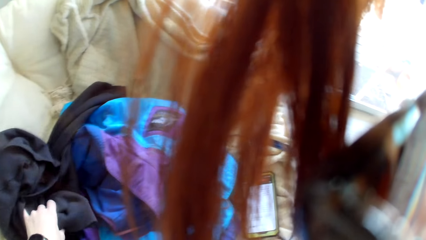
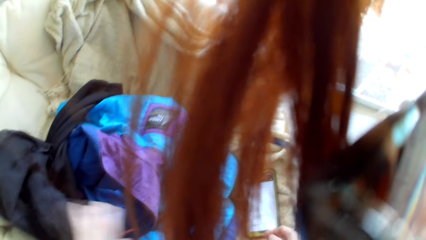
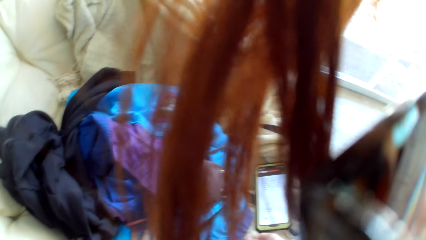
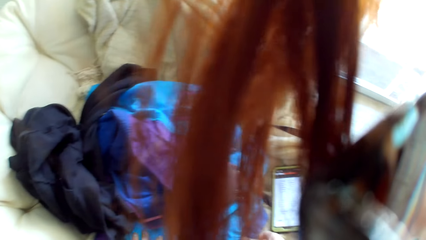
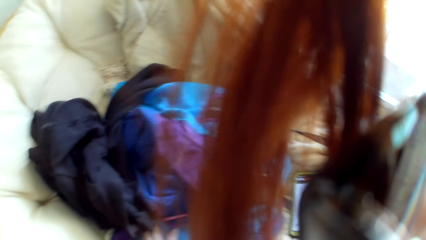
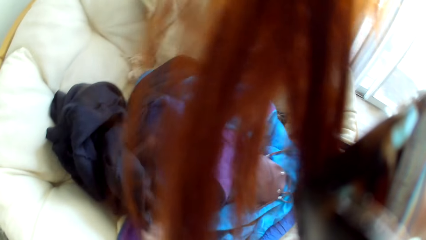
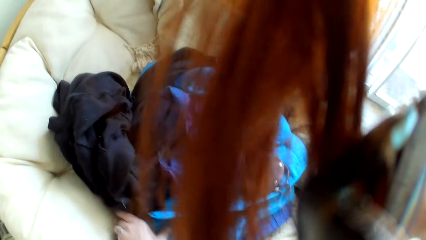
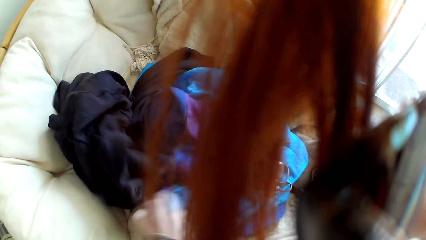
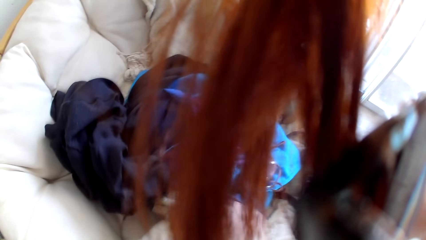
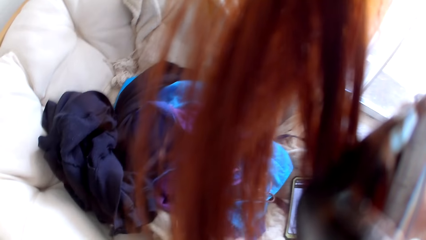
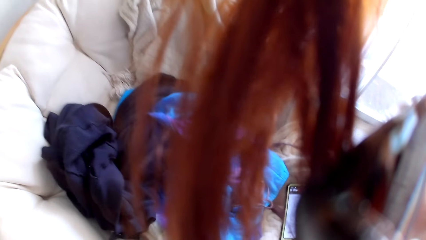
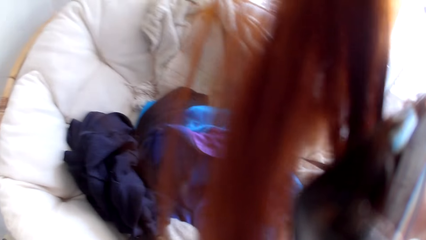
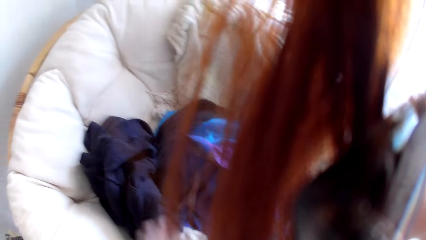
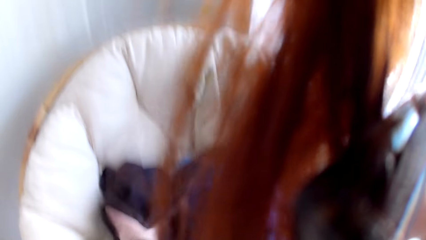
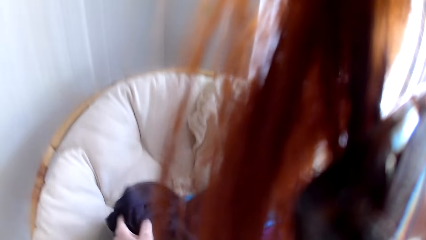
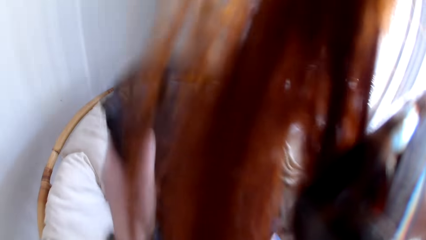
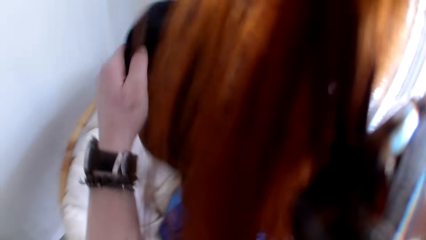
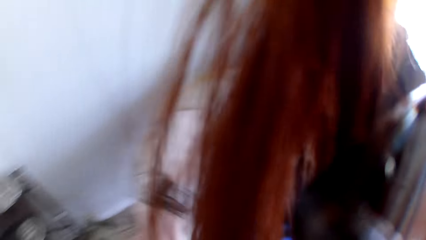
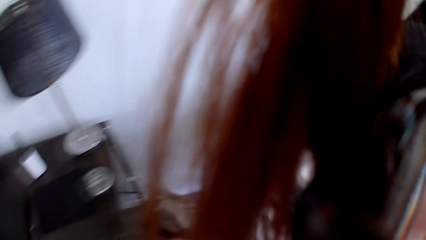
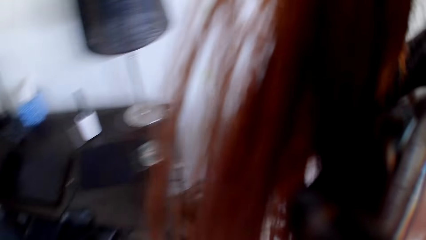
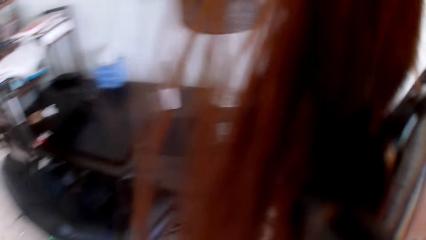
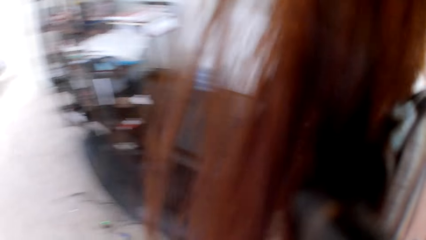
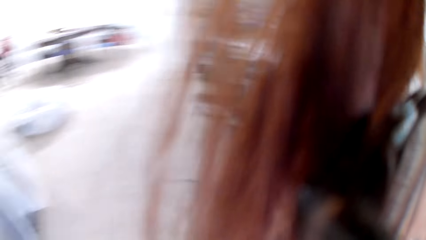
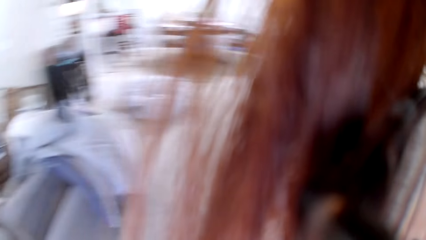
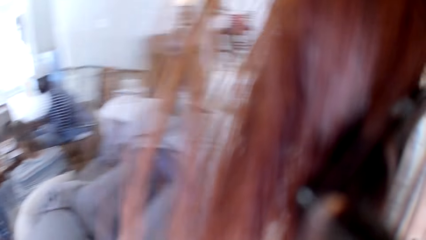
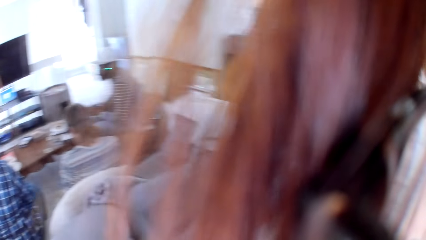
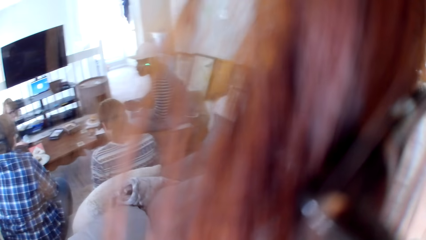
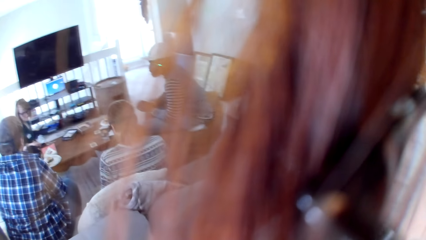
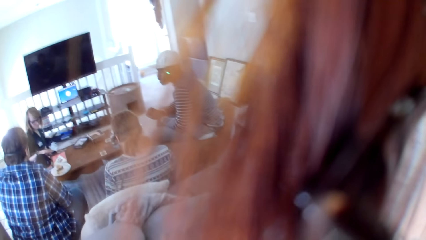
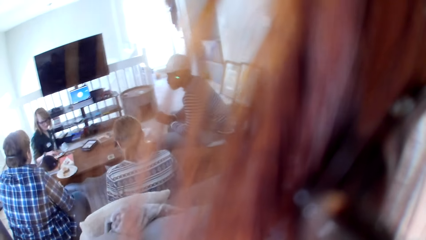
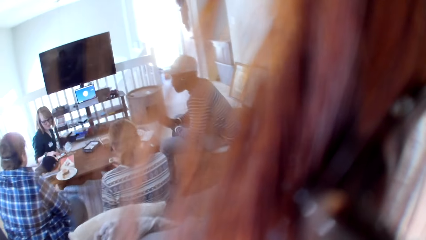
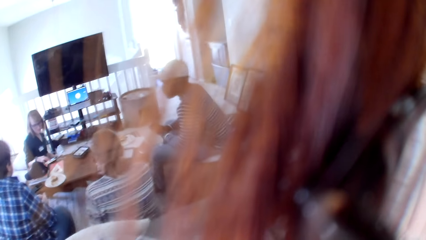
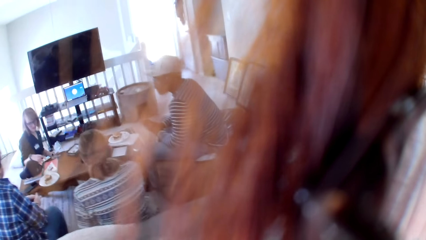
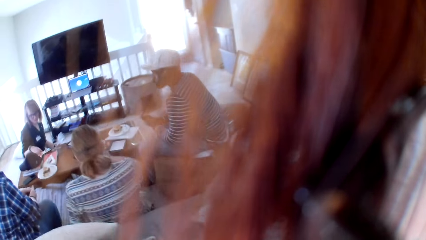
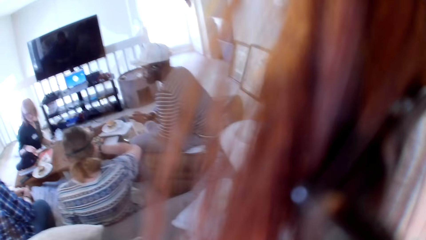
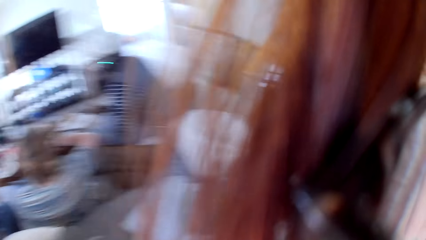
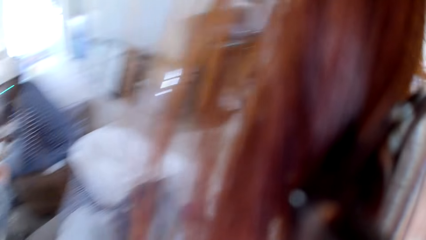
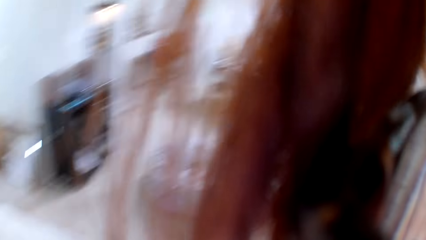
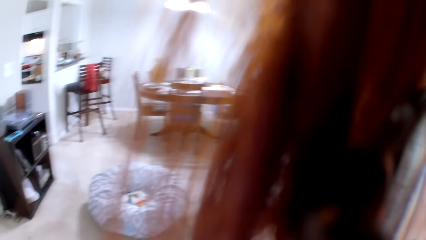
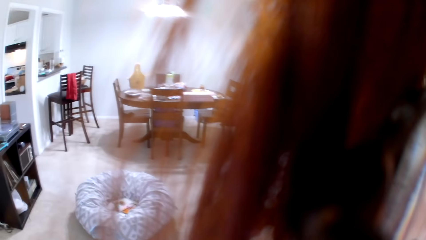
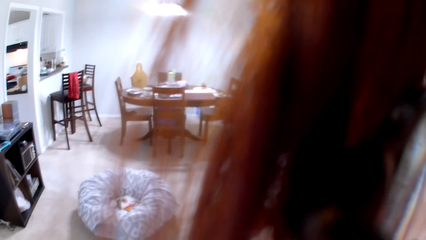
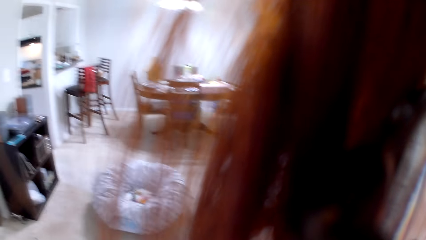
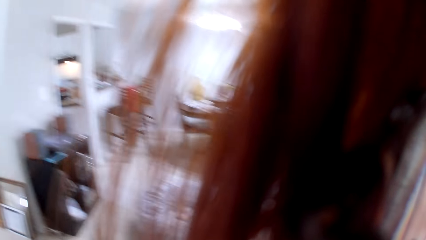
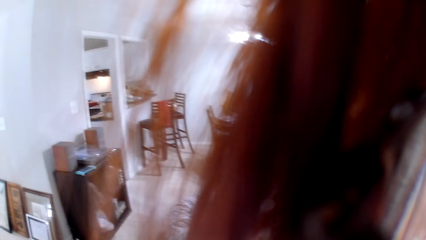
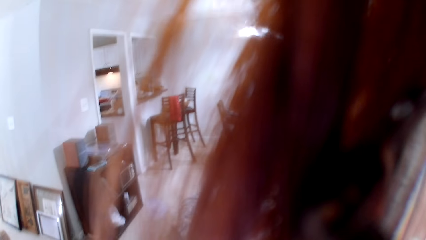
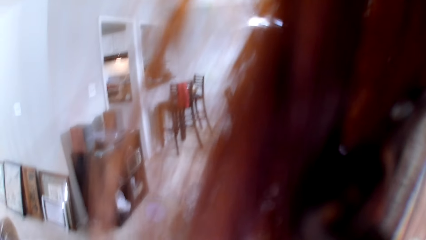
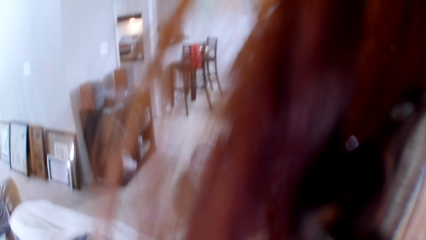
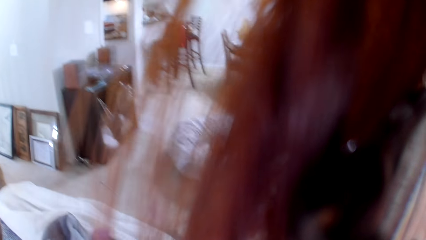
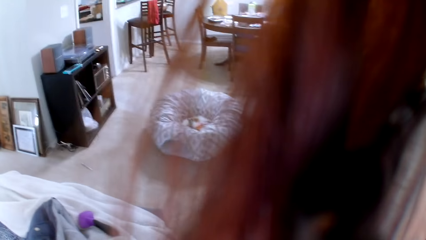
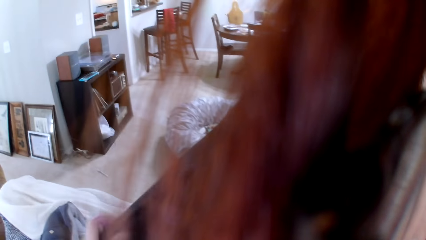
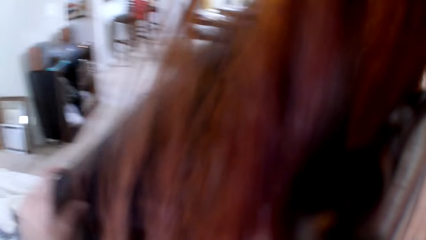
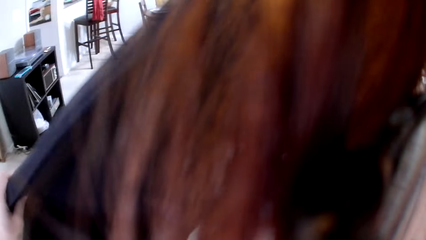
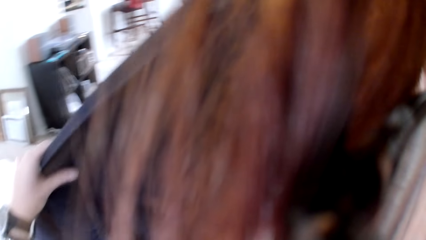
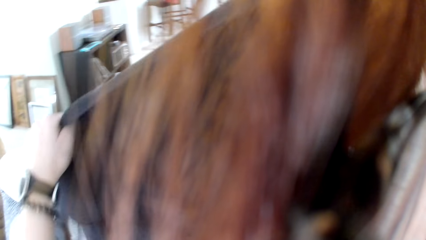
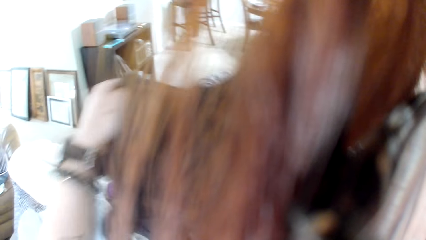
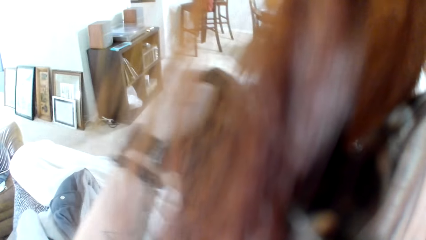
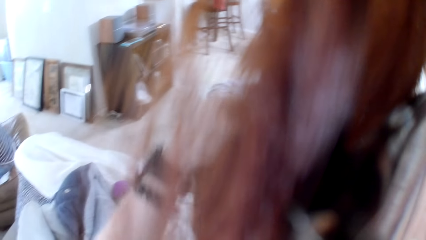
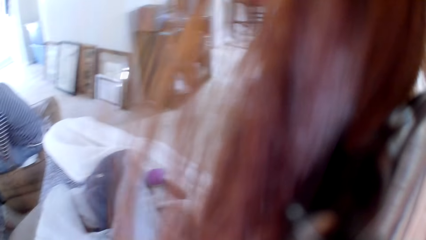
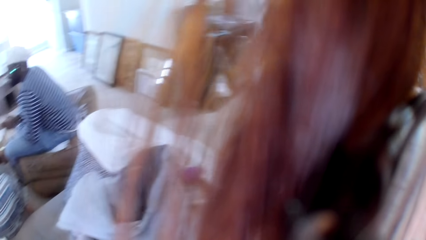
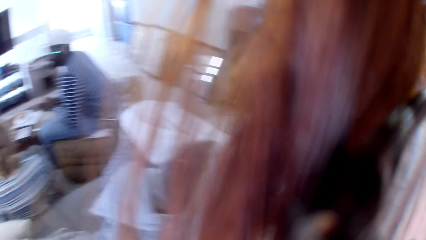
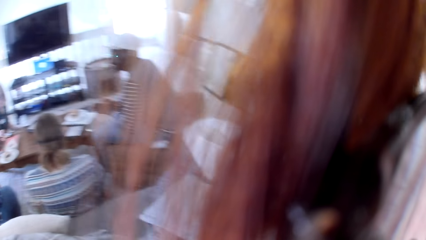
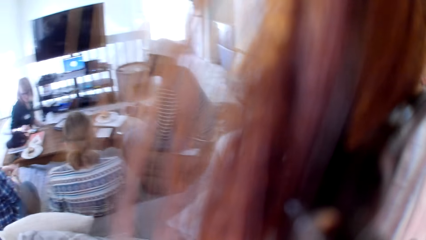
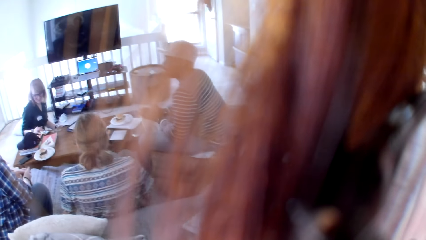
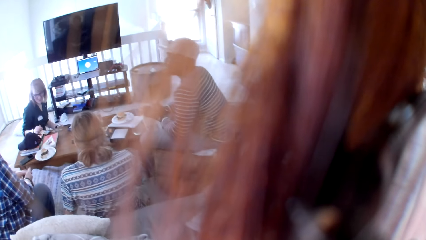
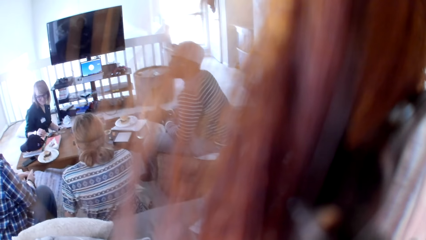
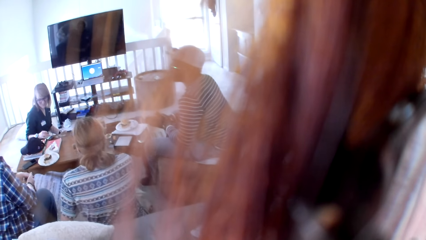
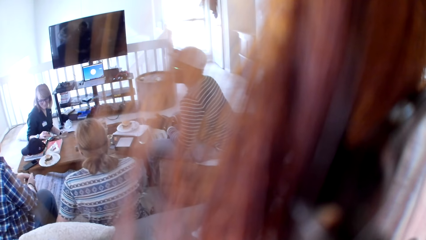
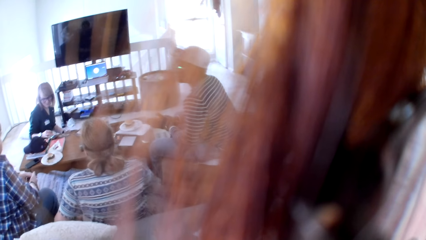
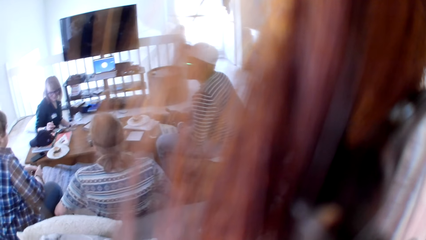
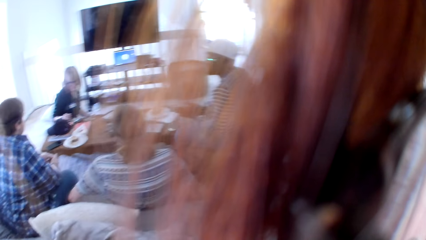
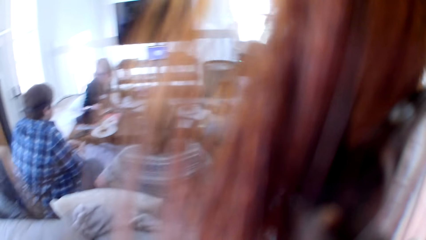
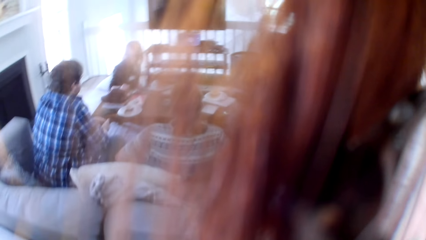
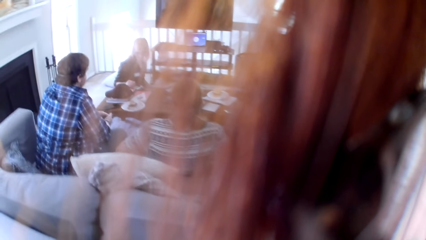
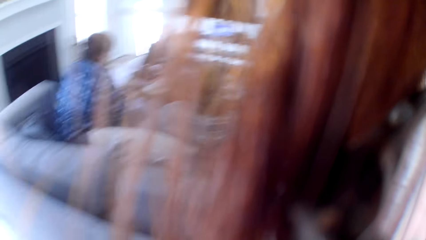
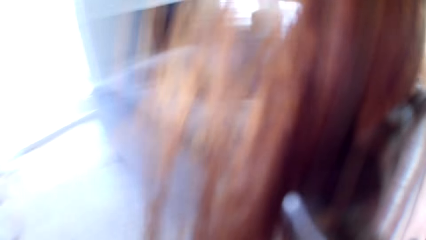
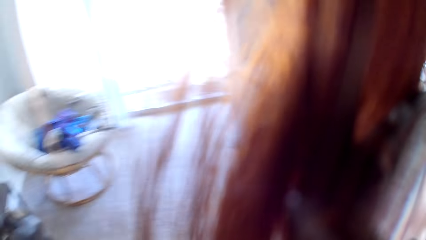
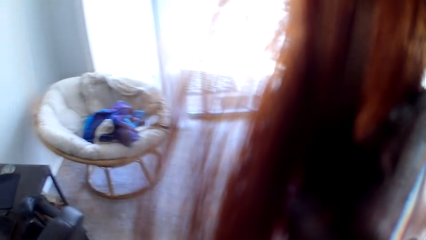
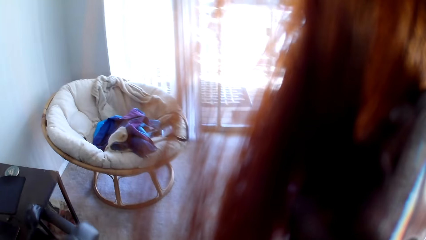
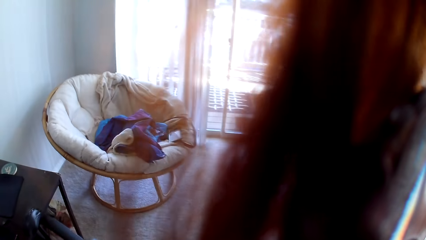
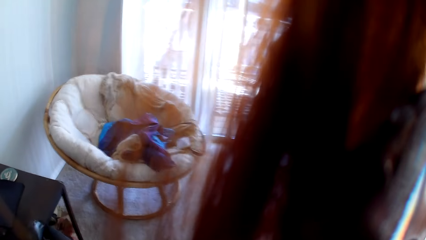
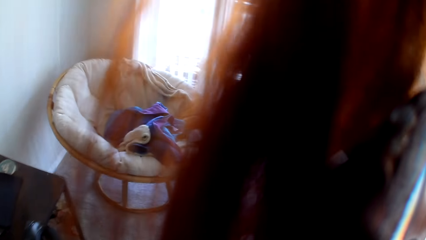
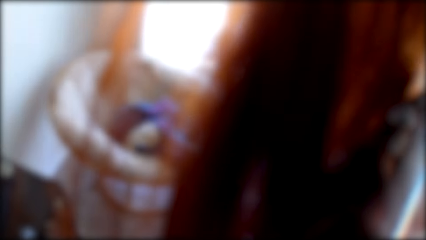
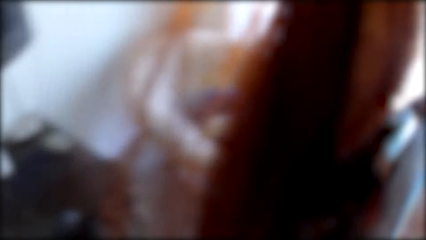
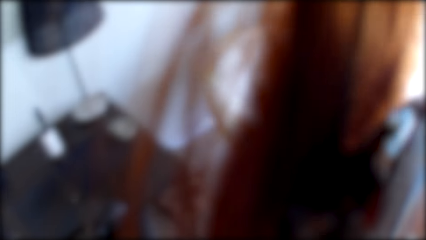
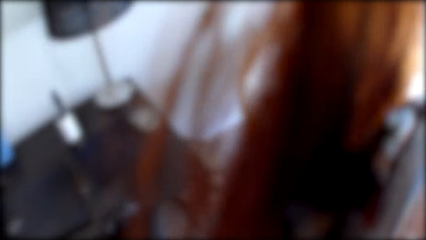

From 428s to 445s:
The camera wearer touches the cloths on the couch. They look around. They check the cloth.
